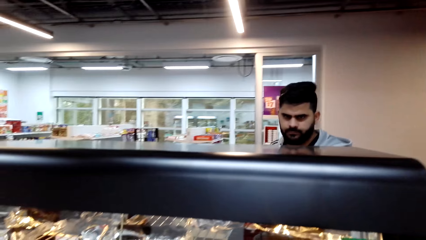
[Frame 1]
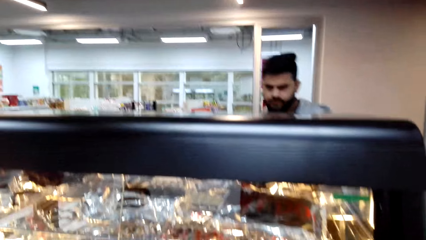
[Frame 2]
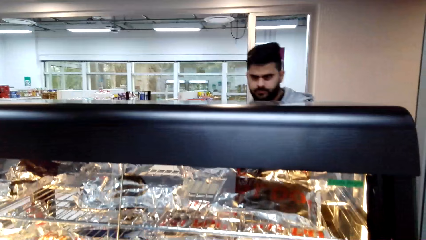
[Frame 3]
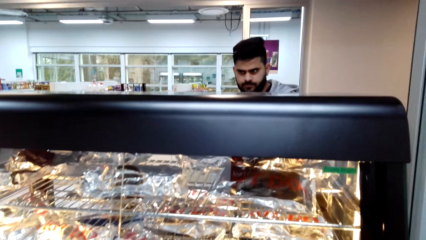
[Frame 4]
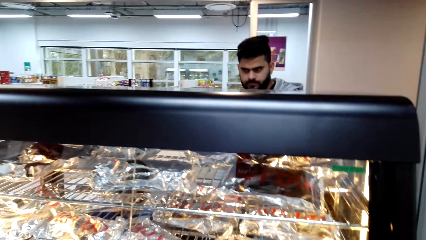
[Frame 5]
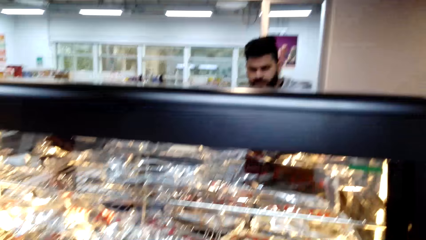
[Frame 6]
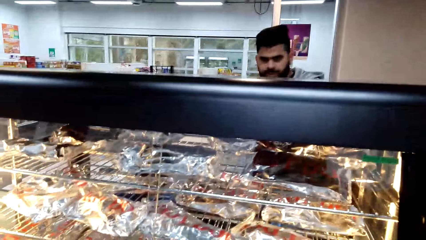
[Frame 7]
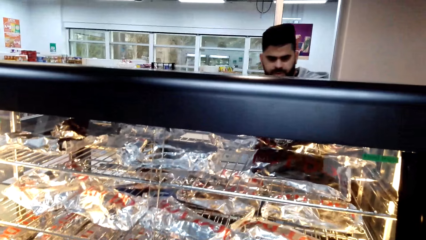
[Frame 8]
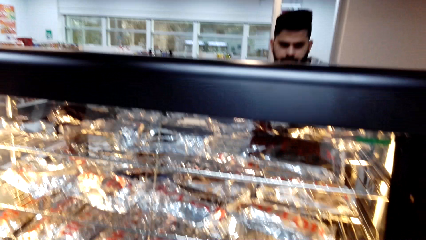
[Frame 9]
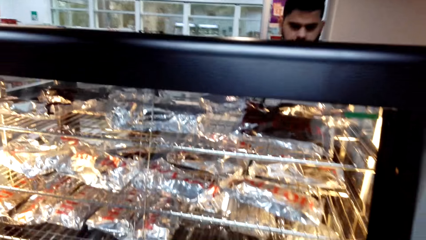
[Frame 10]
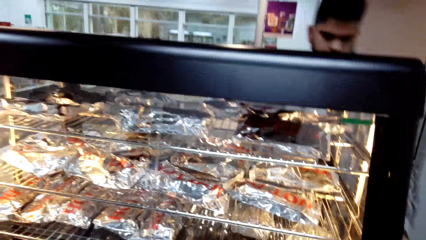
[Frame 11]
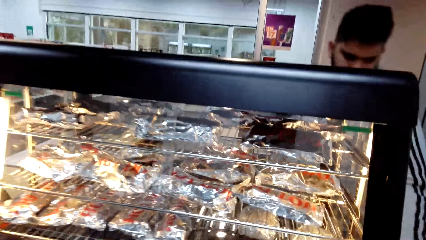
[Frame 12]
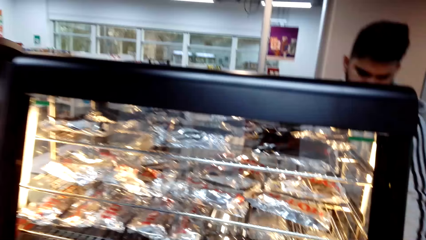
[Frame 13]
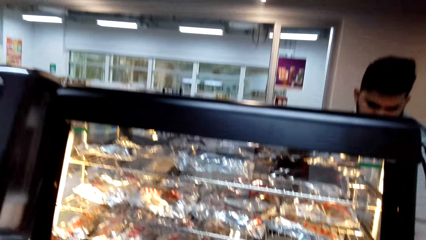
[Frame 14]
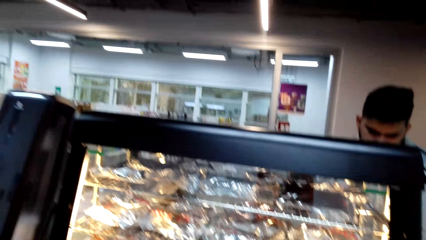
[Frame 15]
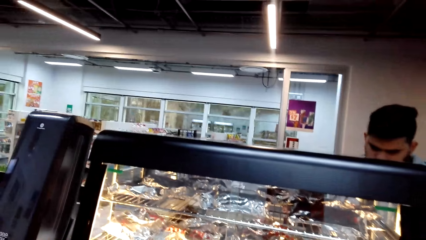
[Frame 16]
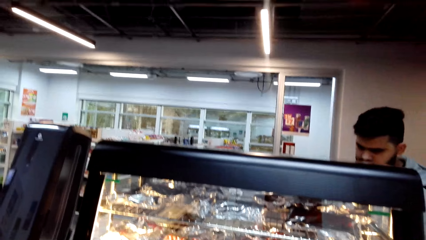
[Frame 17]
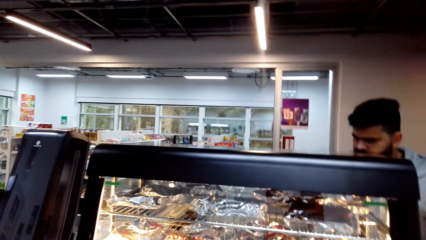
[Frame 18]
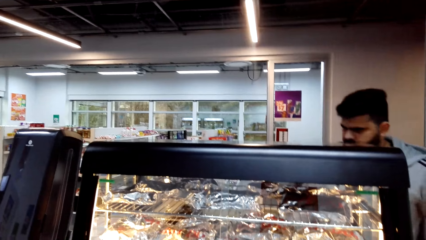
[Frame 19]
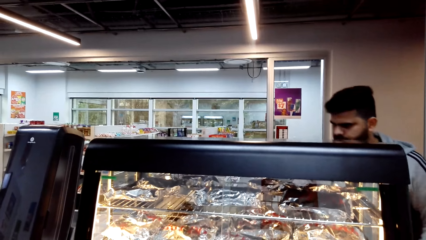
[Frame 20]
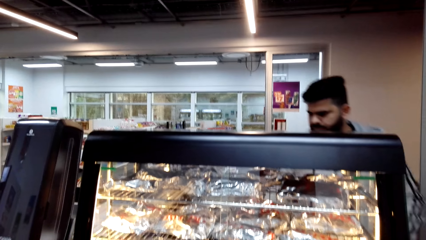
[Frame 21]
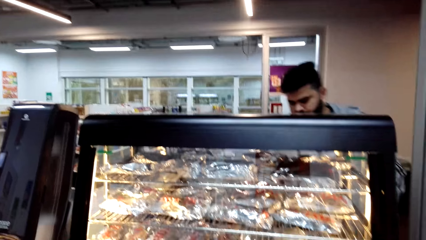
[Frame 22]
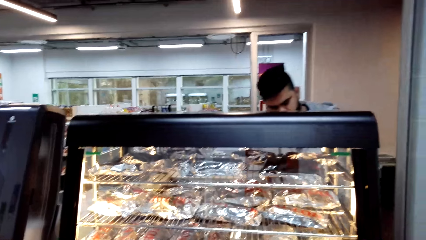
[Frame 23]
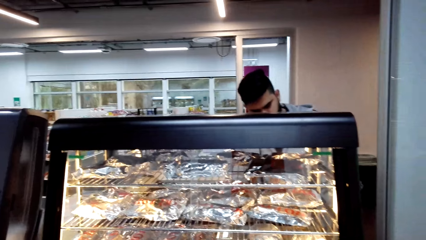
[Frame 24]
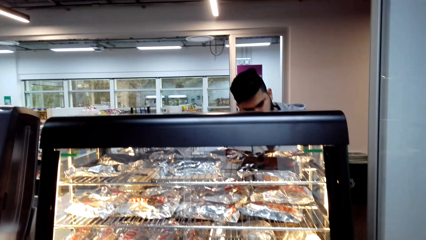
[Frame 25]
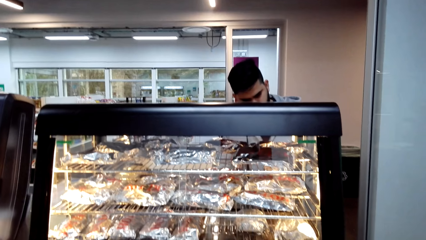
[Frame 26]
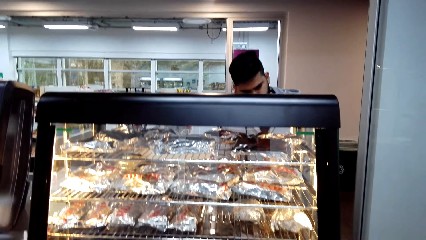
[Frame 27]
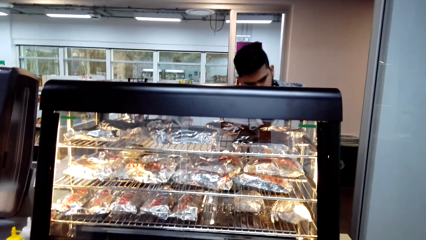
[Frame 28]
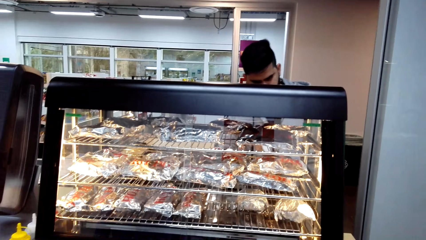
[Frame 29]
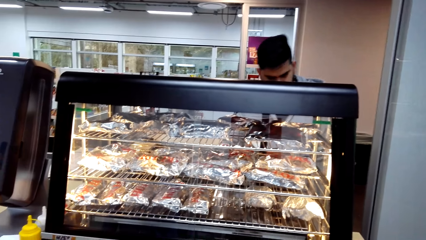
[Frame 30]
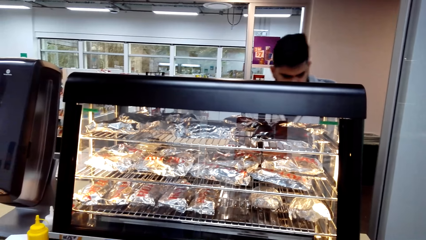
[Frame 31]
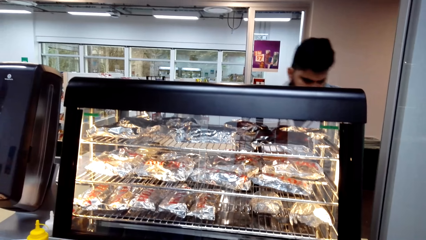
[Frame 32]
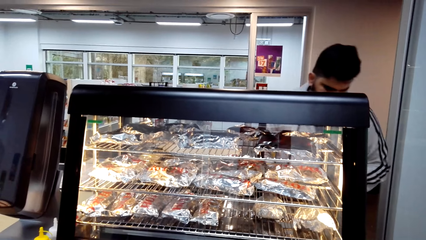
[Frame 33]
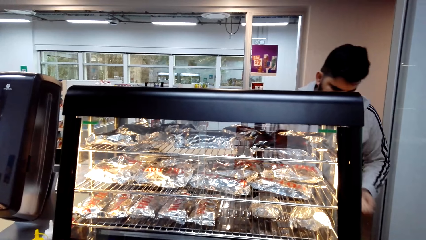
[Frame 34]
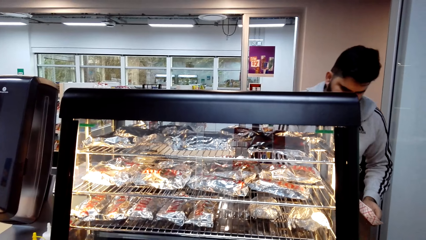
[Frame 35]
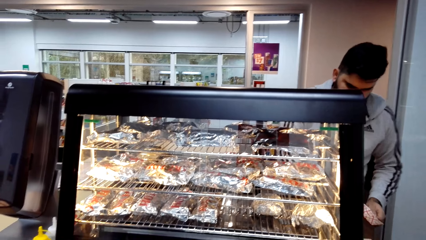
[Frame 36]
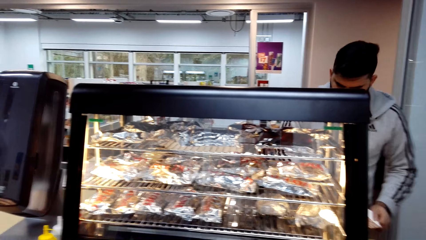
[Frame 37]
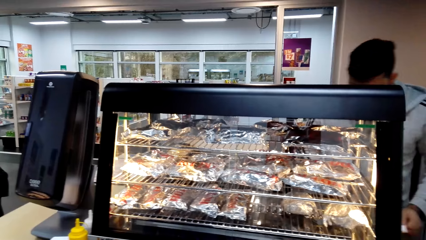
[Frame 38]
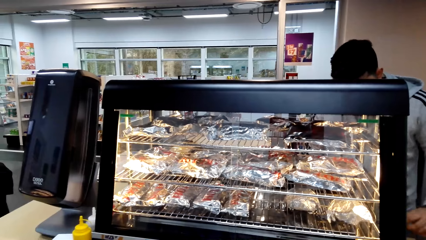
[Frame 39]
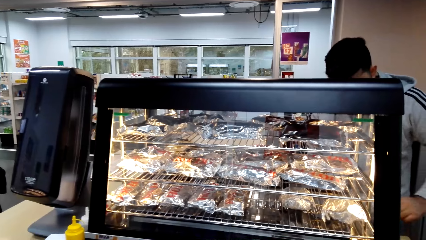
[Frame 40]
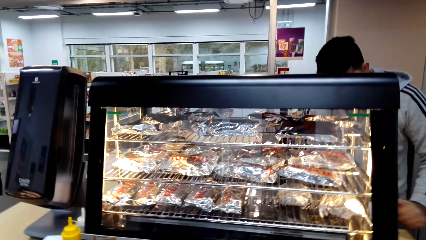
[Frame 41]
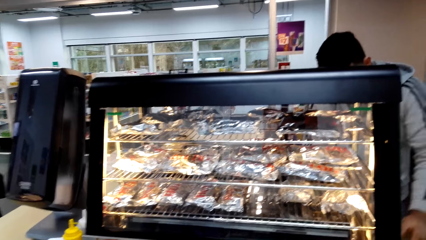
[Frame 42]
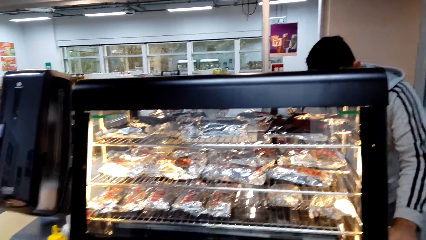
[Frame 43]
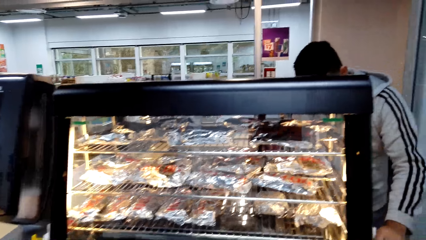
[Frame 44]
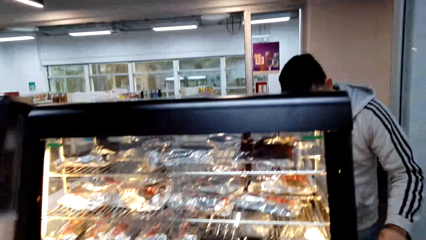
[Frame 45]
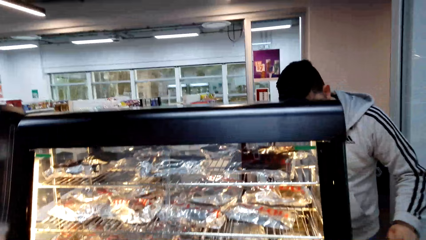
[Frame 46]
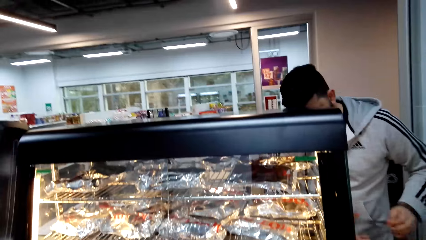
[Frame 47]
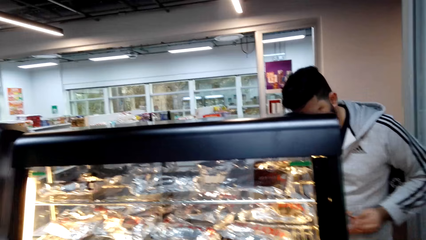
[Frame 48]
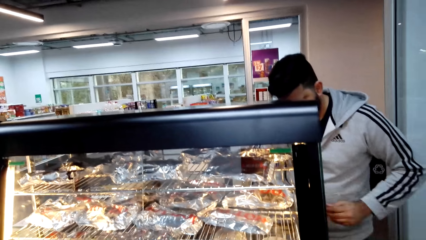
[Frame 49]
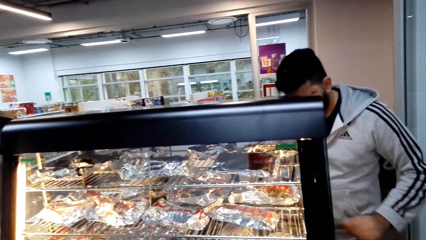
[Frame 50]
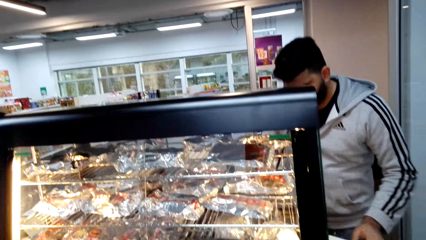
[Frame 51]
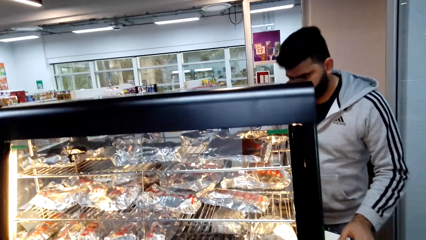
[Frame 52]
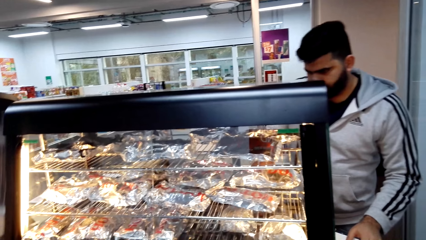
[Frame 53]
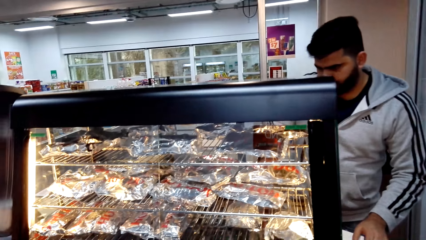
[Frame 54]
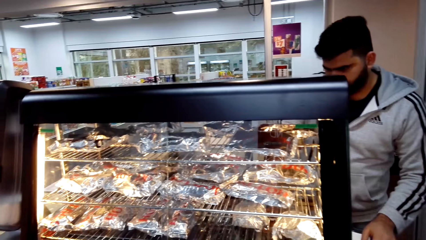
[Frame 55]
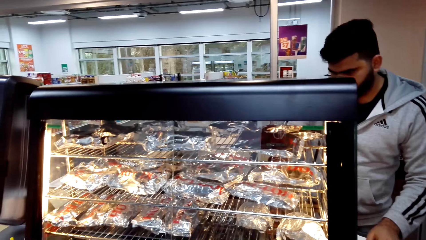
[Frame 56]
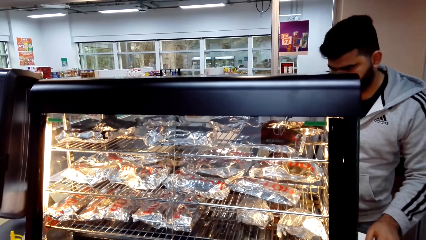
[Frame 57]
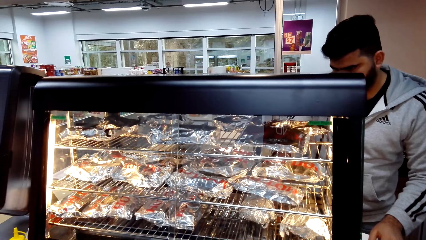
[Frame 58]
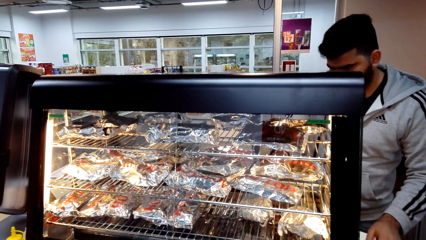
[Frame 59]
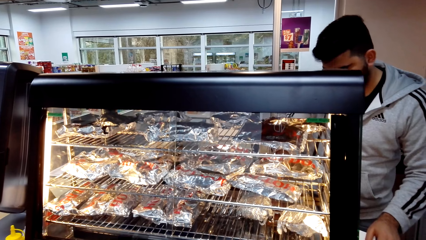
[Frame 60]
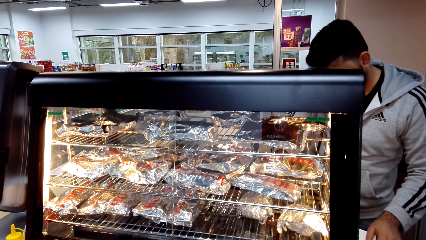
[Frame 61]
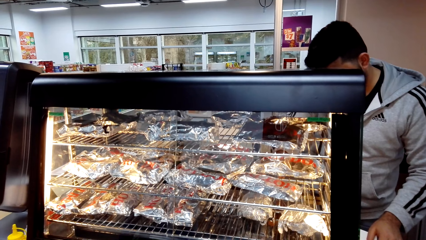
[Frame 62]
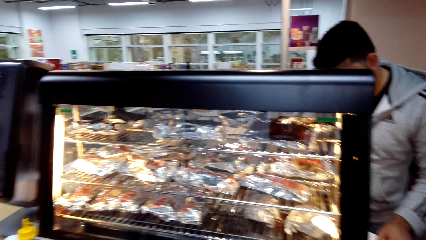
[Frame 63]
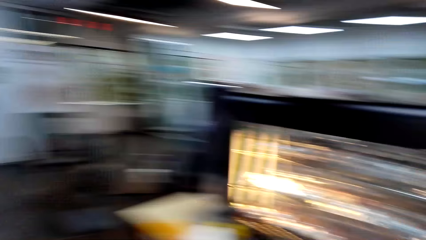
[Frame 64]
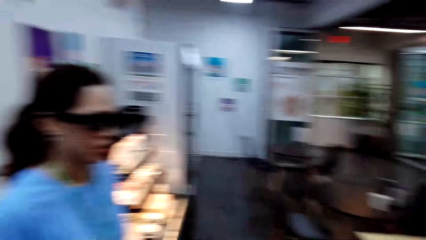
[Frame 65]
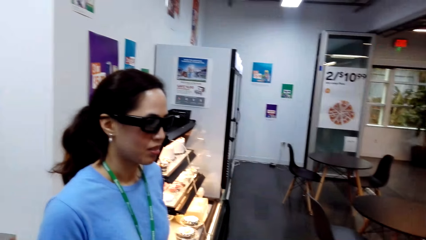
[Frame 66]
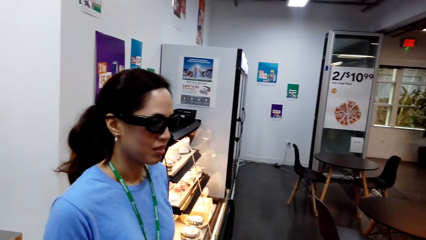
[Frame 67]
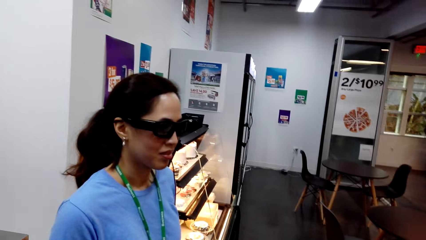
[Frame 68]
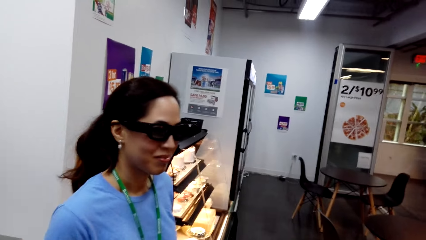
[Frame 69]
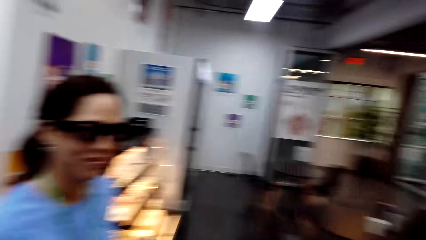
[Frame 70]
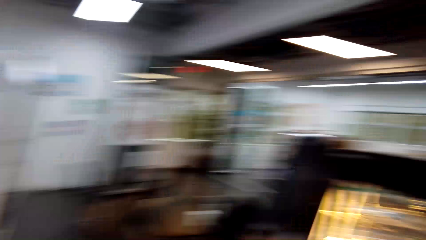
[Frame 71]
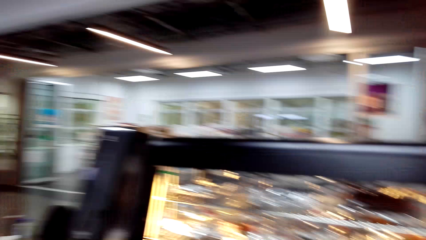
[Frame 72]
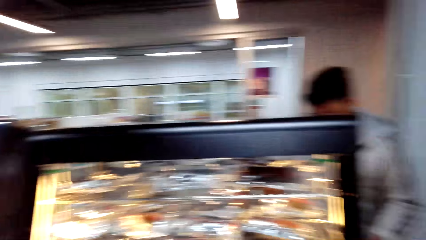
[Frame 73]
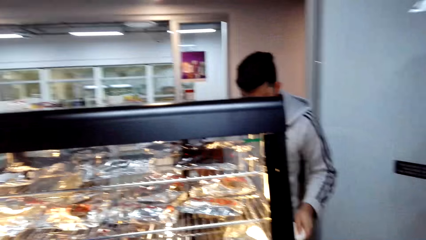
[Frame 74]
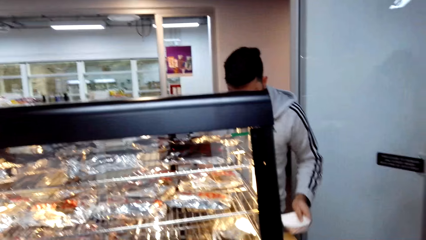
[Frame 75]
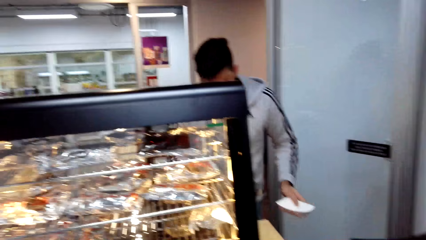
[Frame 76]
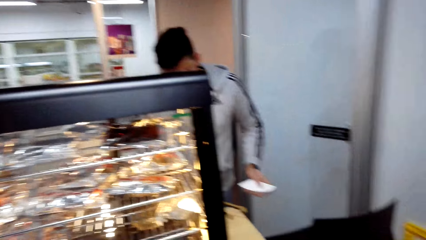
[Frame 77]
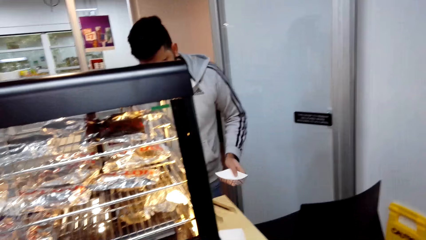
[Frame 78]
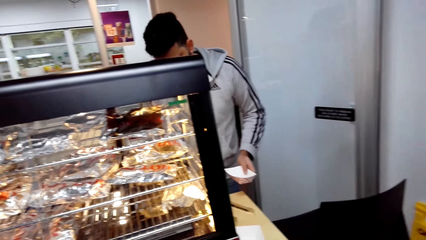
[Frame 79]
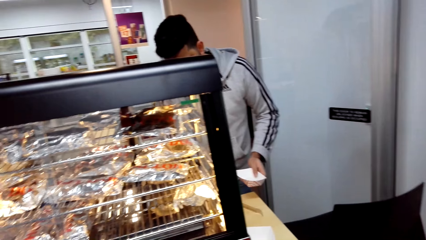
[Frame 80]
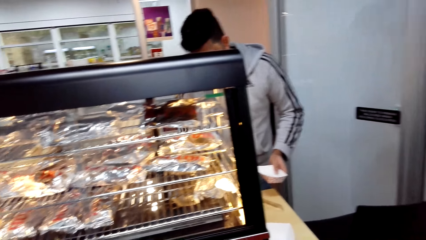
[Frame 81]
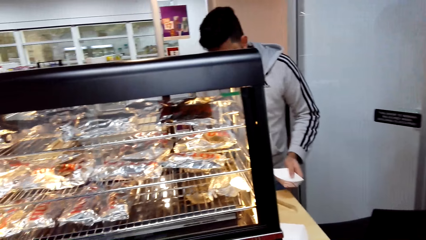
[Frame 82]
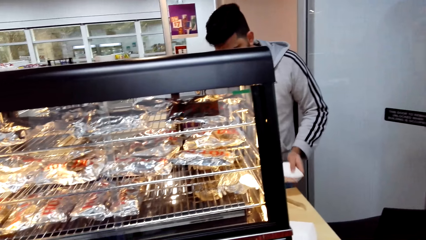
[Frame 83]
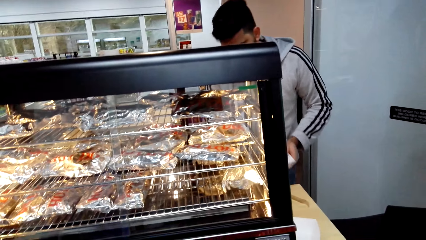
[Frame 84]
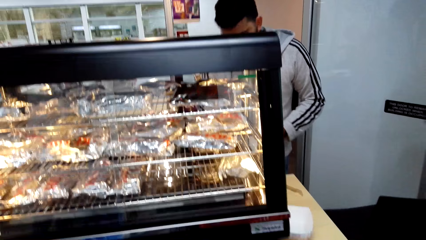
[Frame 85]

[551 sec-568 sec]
The camera wearer orders the burgers. A male picks food from the fridge. The camera wearer looks at a lady.
